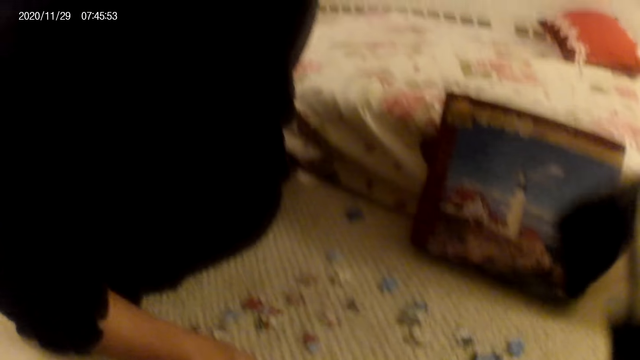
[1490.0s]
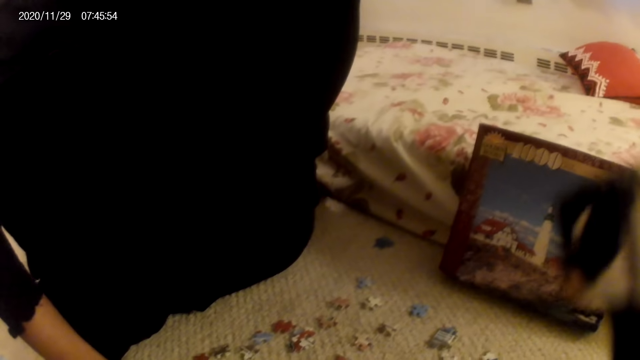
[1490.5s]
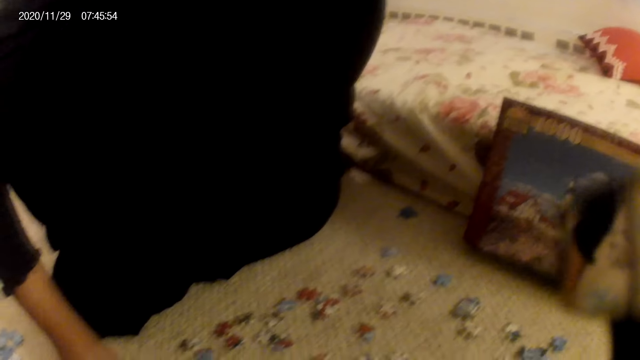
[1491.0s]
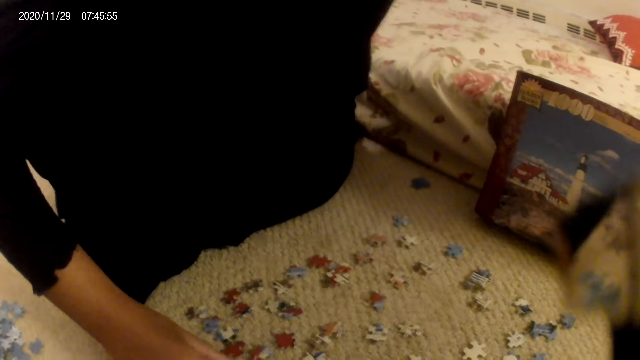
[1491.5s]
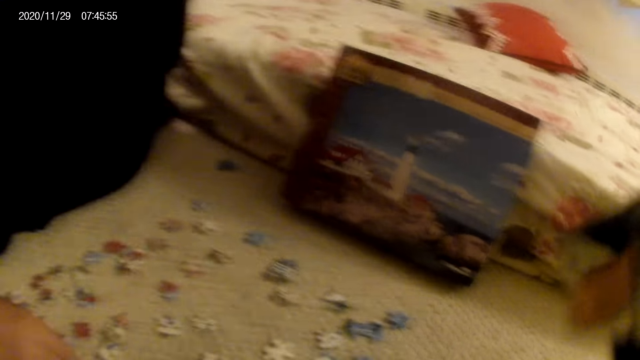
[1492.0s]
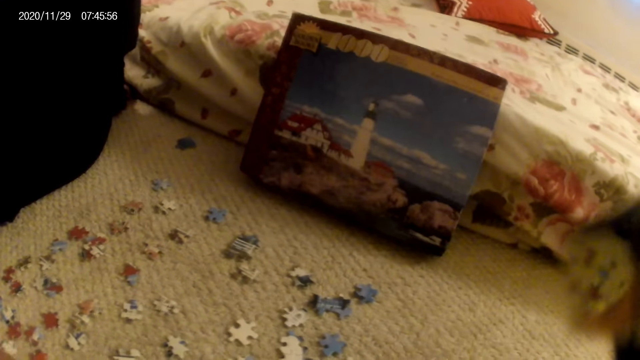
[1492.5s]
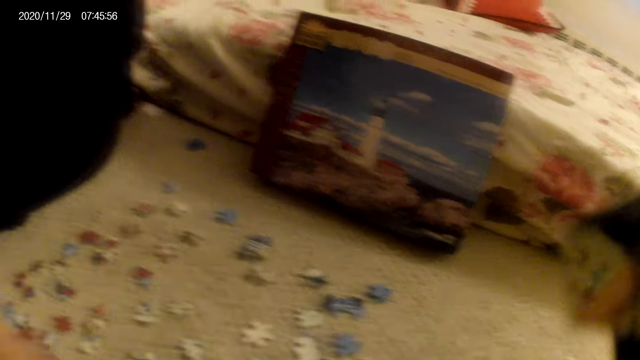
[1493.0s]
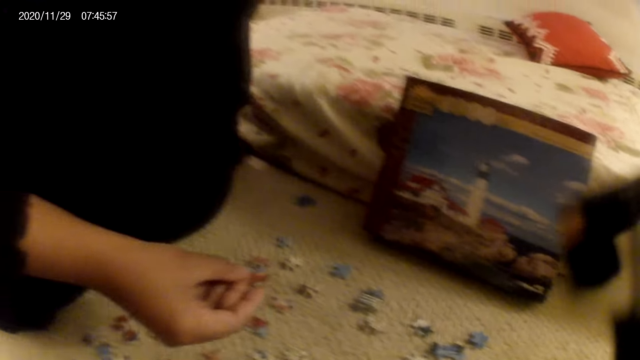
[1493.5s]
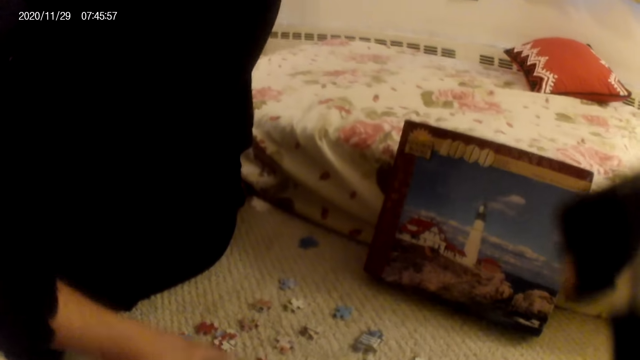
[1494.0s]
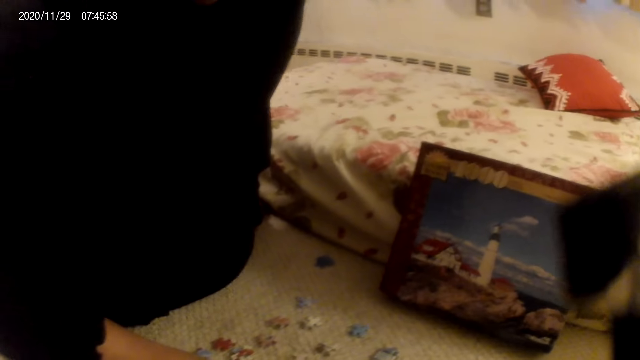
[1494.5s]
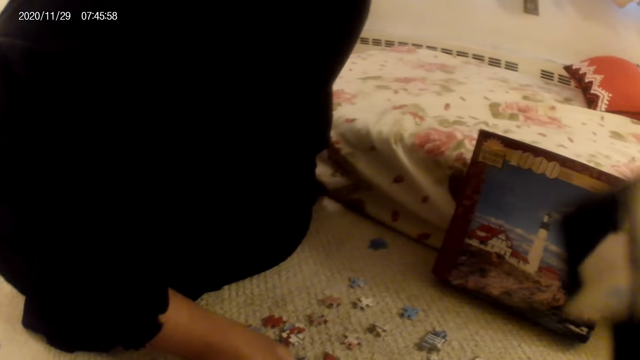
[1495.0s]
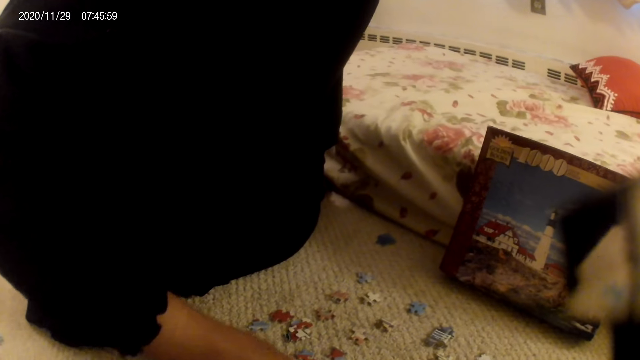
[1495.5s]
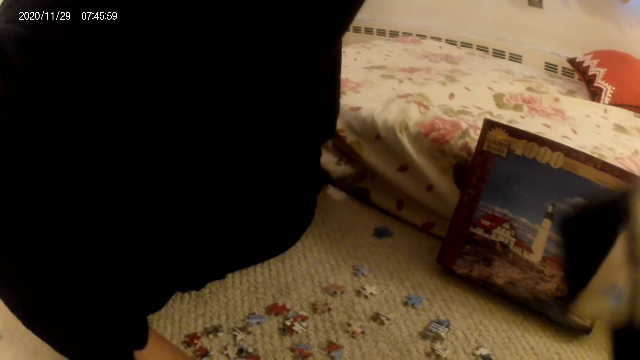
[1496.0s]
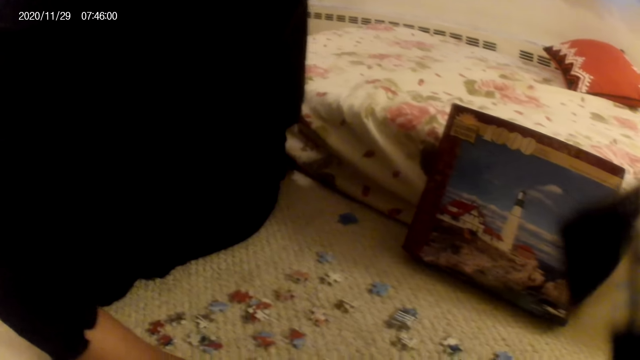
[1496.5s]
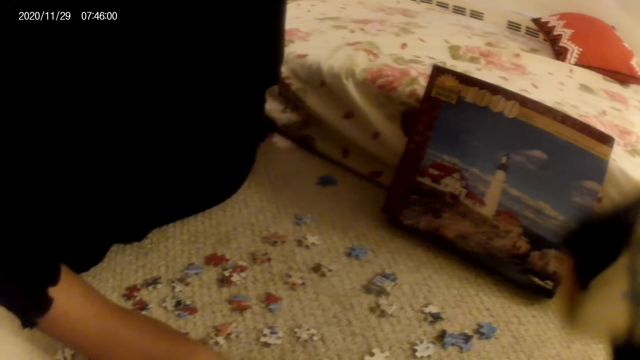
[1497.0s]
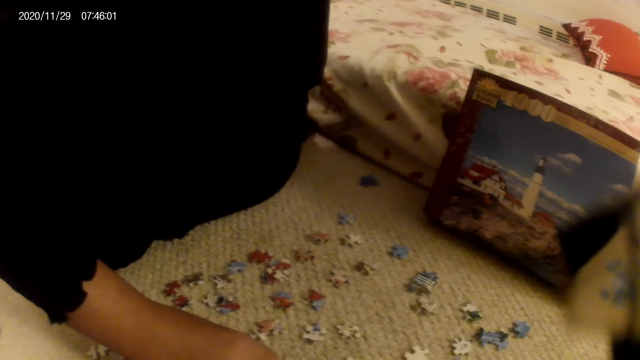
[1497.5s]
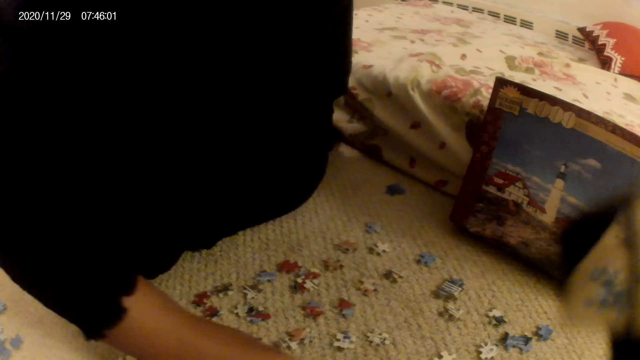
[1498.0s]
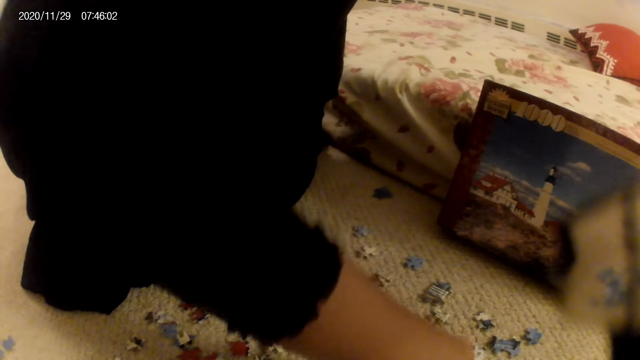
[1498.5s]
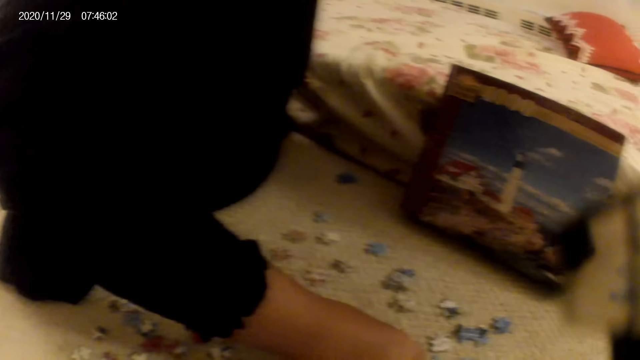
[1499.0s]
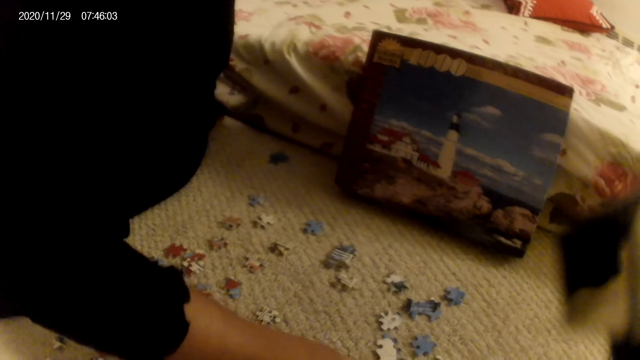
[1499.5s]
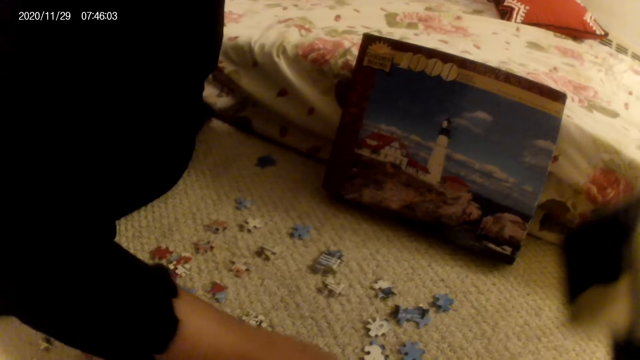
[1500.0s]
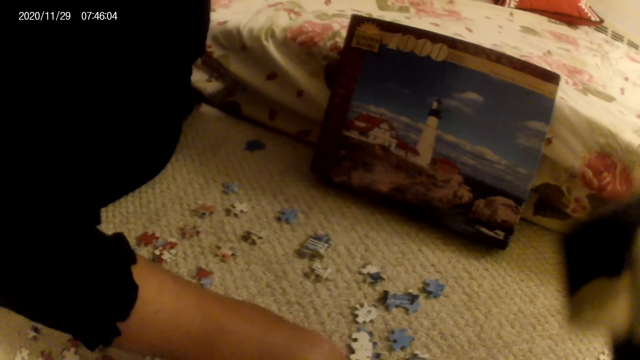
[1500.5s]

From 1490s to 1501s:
A woman moves hand and moves cards on the floor. The woman looks at the jigsaw puzzle piece.

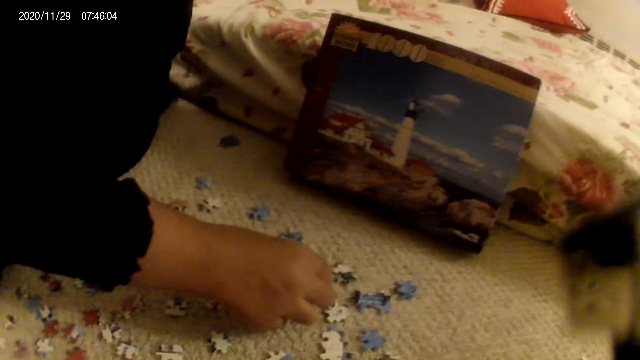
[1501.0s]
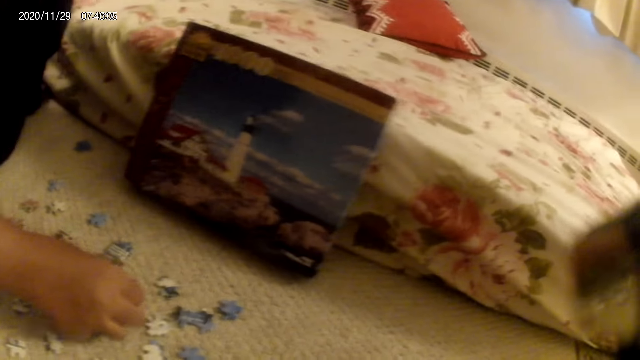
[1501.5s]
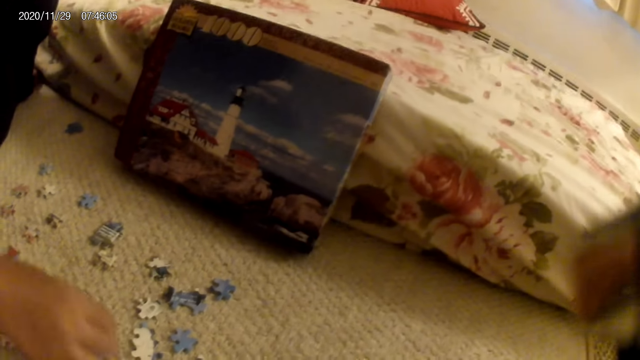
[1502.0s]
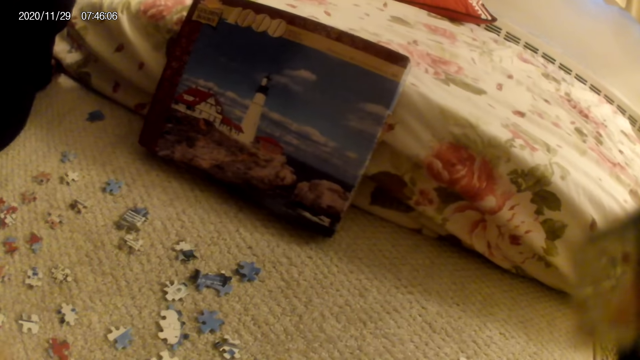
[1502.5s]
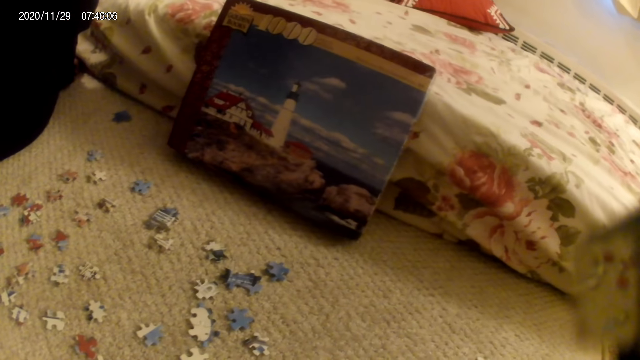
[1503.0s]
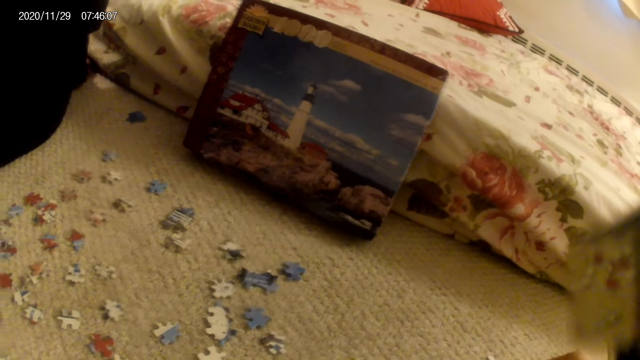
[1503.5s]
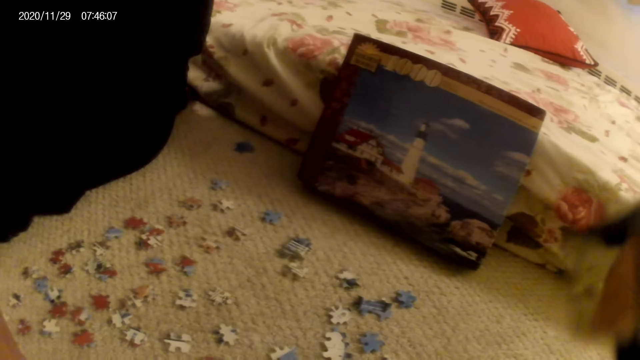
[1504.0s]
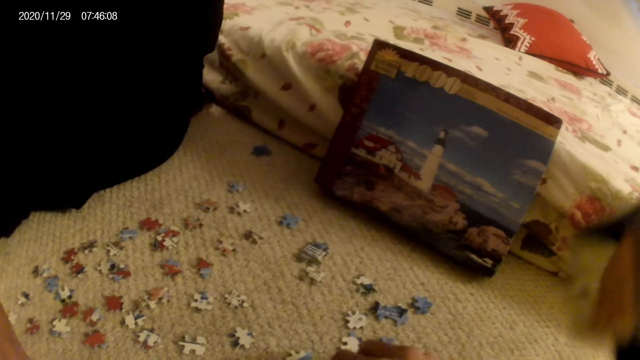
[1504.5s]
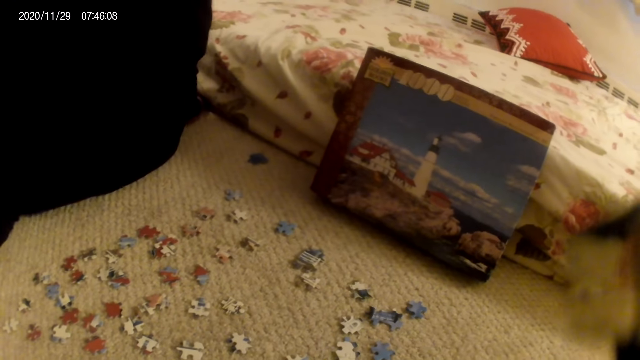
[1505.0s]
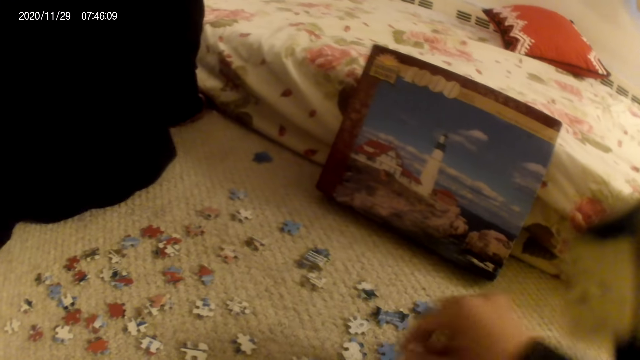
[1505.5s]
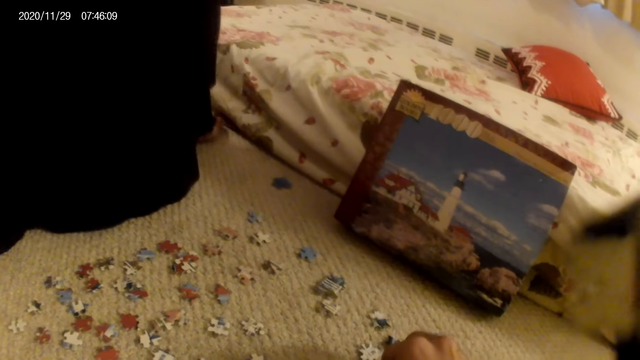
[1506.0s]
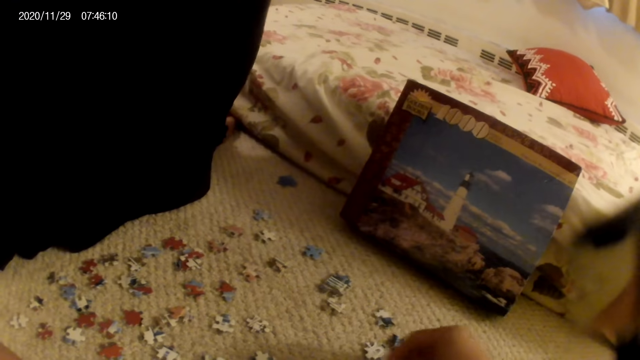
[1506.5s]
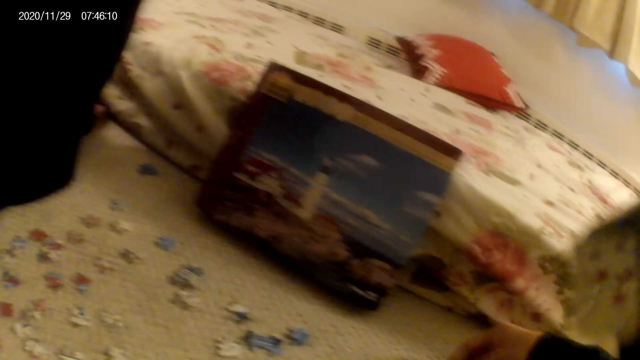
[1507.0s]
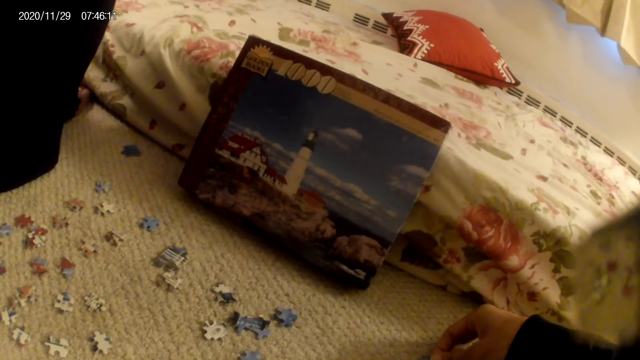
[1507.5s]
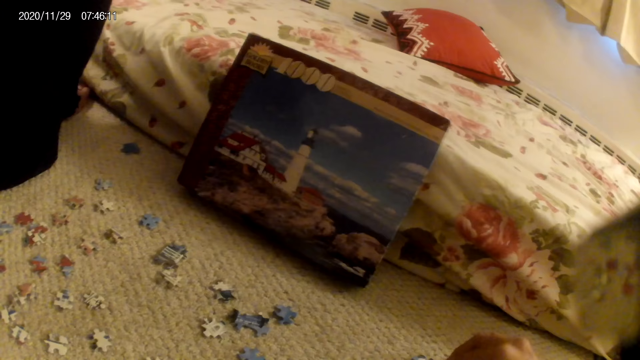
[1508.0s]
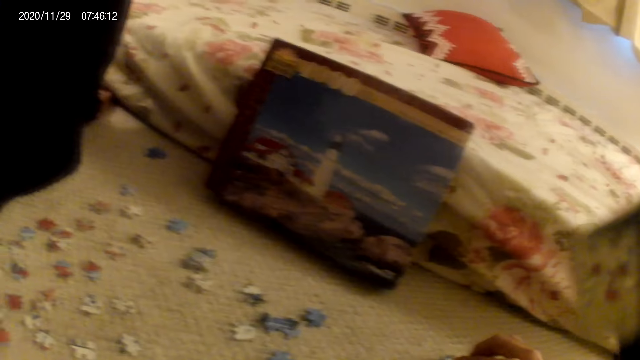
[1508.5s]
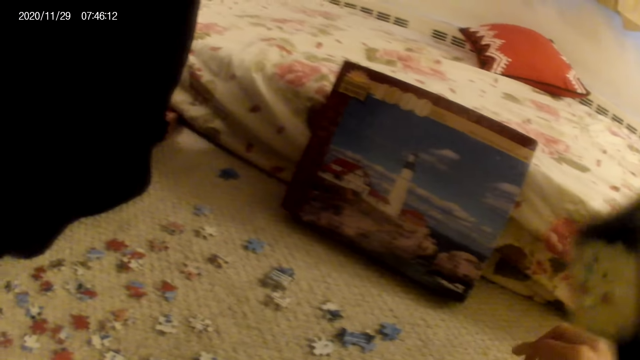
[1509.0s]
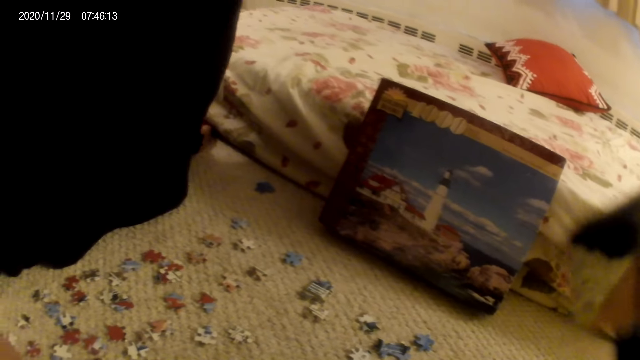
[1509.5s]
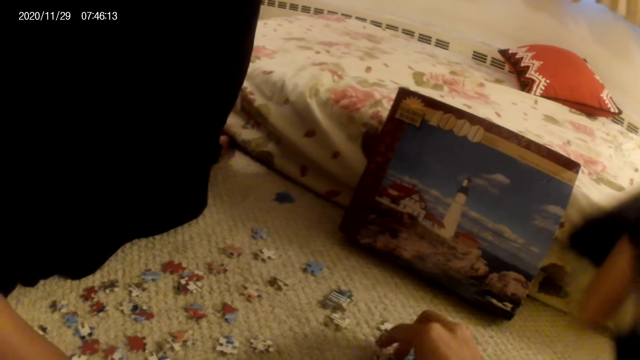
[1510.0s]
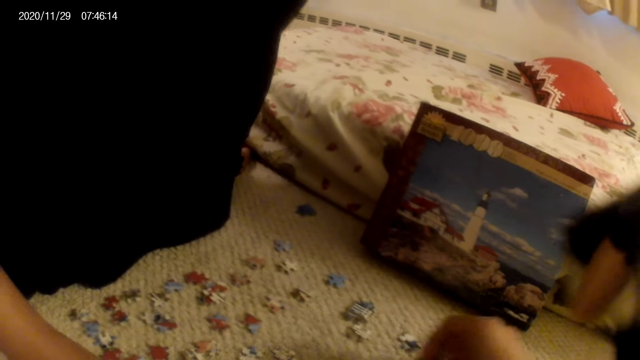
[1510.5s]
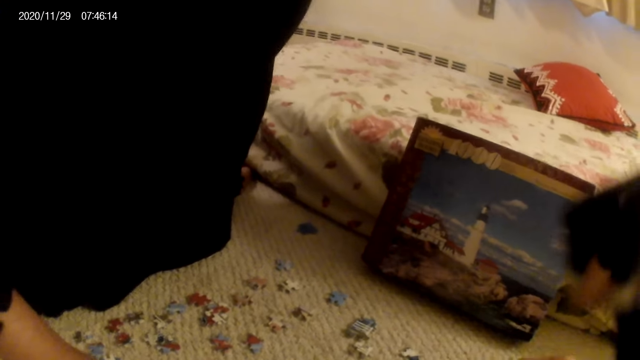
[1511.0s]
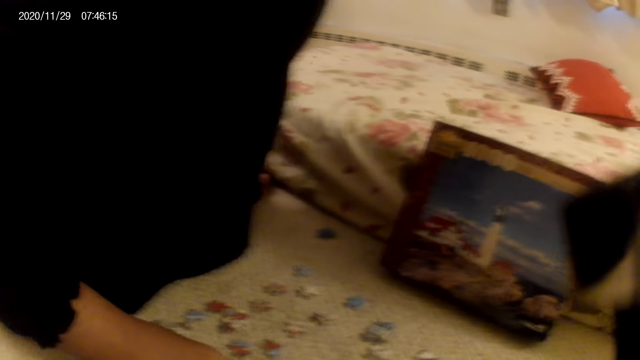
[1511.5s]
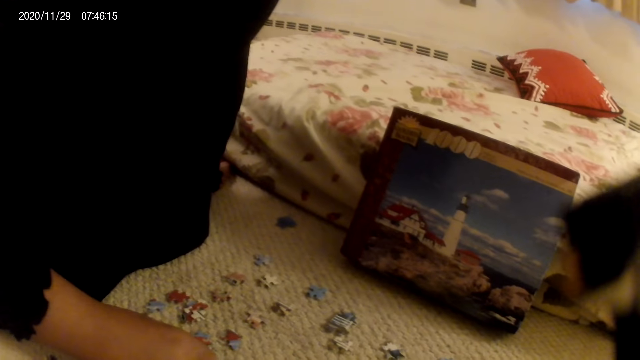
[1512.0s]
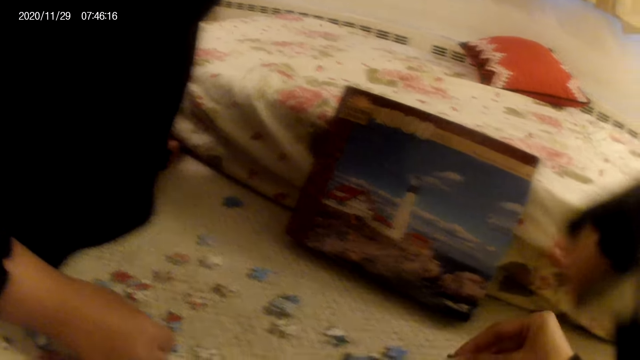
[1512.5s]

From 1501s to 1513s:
A woman does something. The camera wearer does something. They arrange the jigsaw puzzle pieces. They move their body on the floor. They play a card game.
